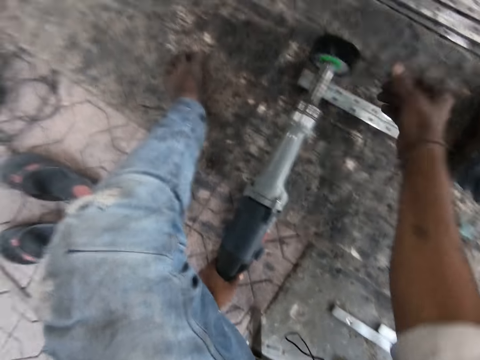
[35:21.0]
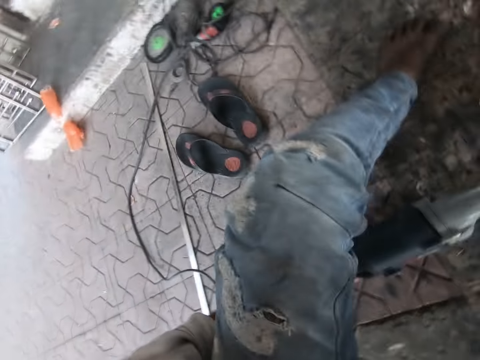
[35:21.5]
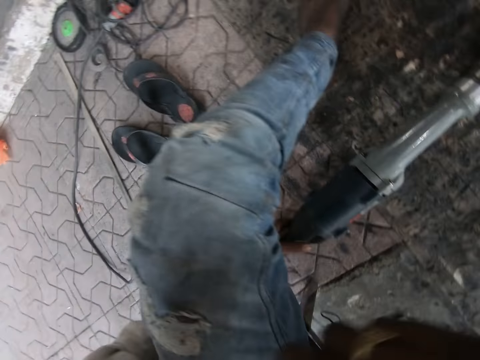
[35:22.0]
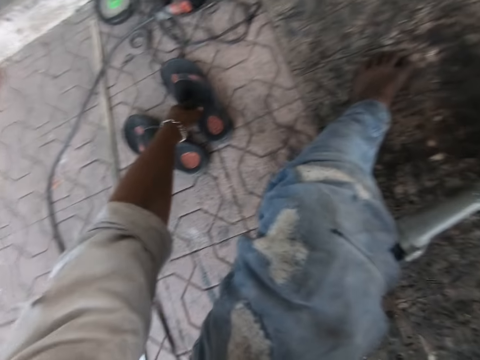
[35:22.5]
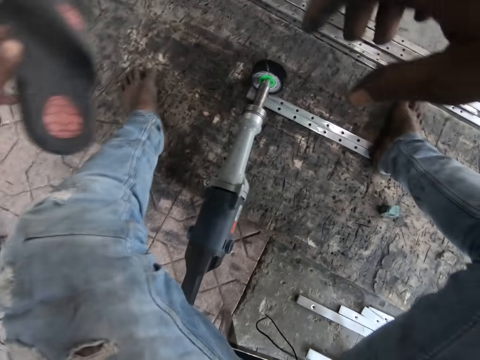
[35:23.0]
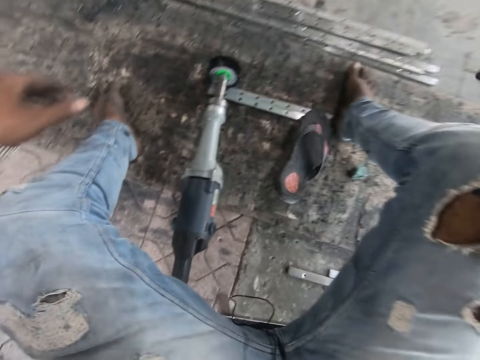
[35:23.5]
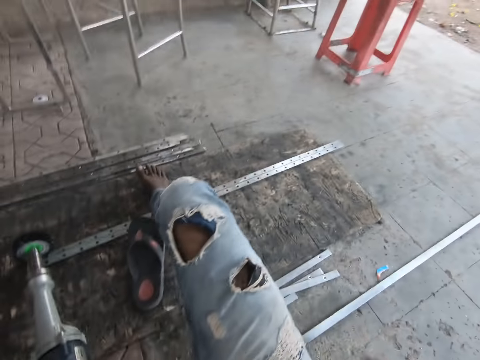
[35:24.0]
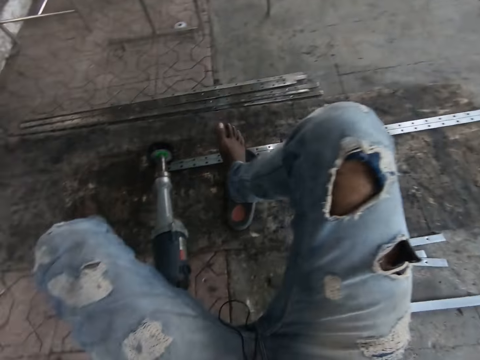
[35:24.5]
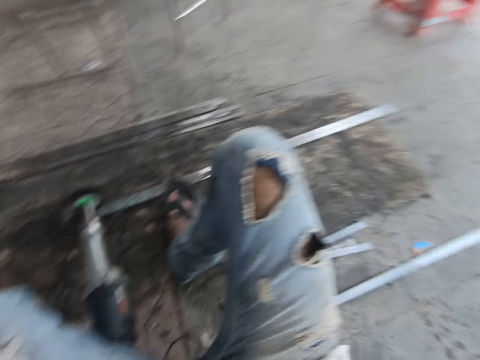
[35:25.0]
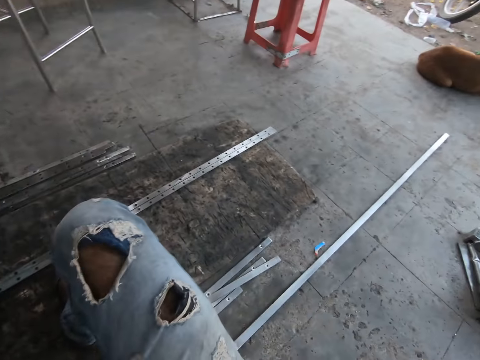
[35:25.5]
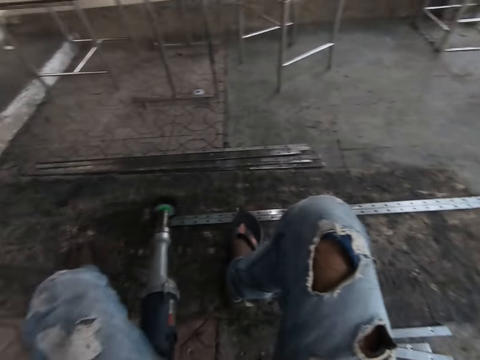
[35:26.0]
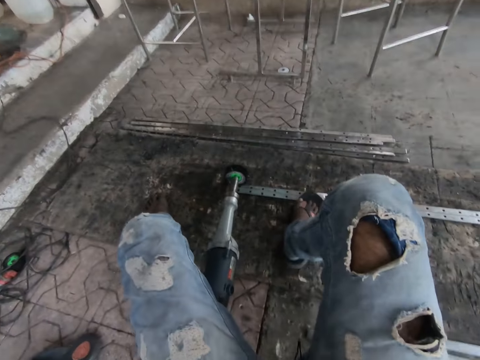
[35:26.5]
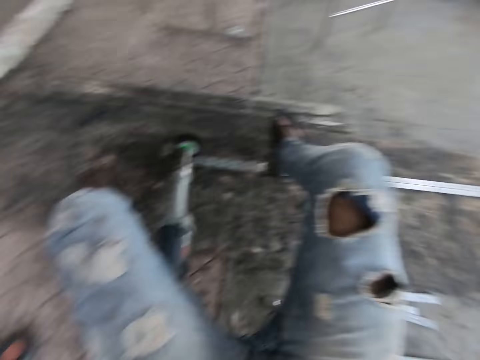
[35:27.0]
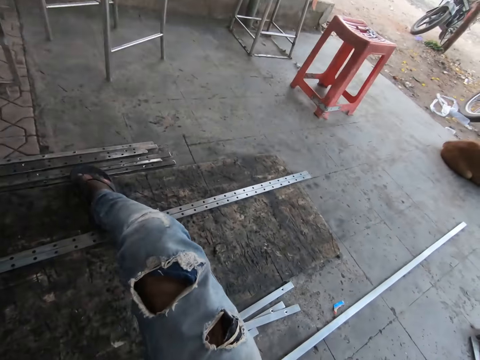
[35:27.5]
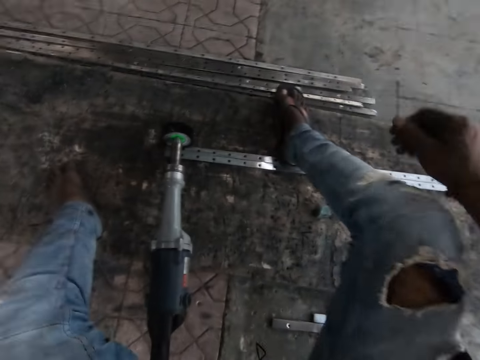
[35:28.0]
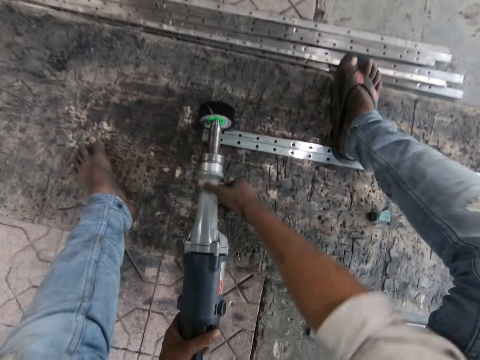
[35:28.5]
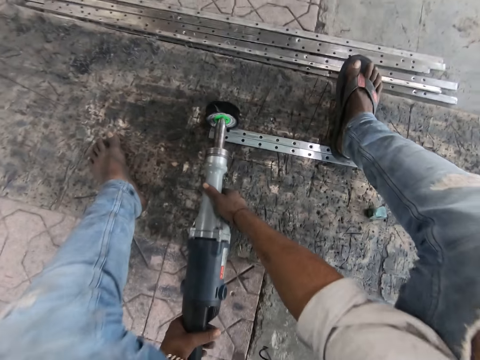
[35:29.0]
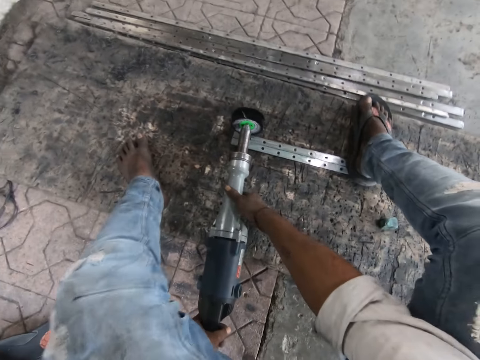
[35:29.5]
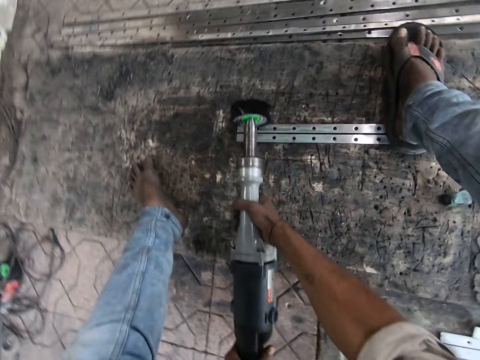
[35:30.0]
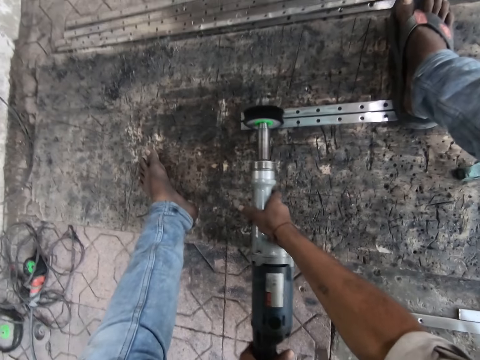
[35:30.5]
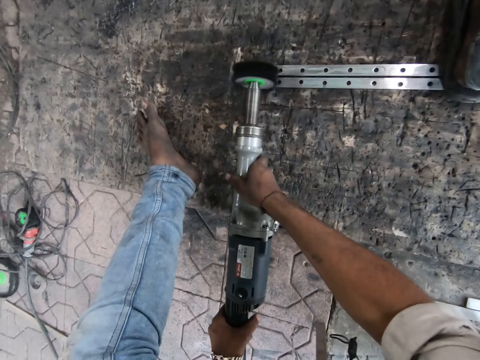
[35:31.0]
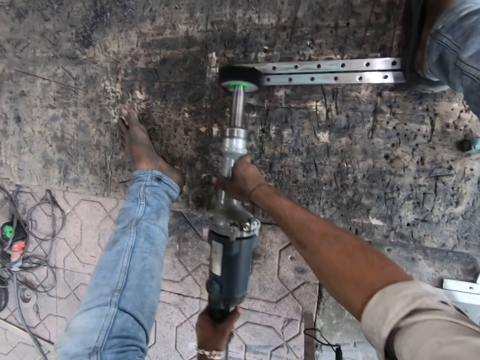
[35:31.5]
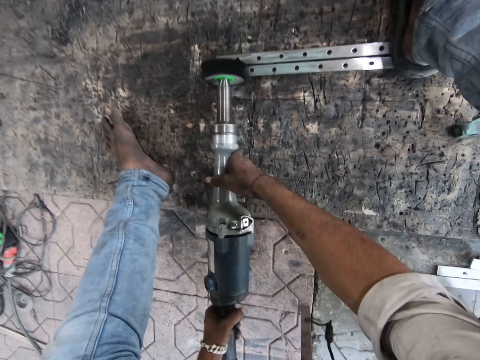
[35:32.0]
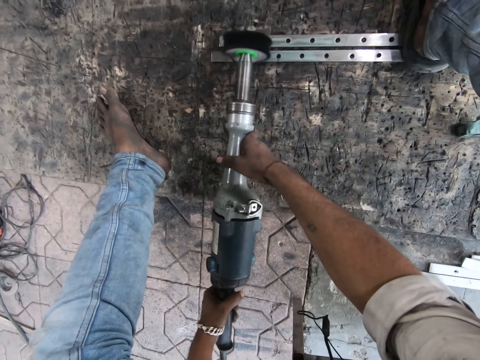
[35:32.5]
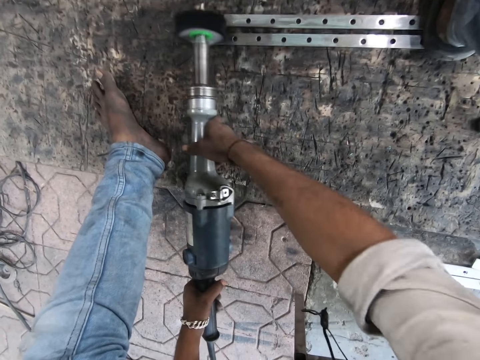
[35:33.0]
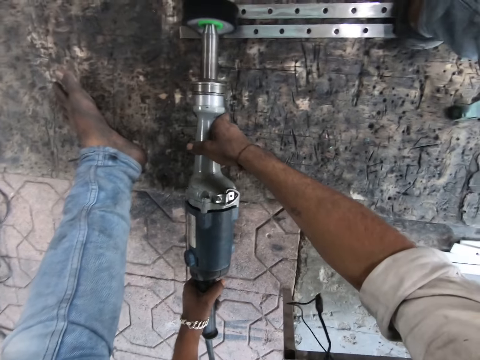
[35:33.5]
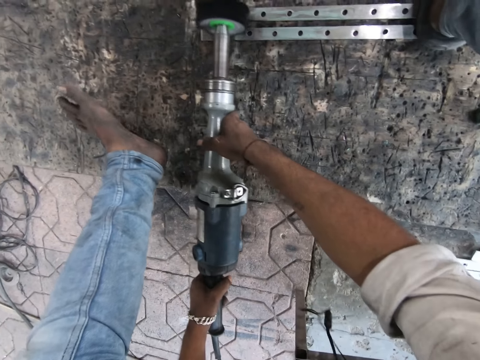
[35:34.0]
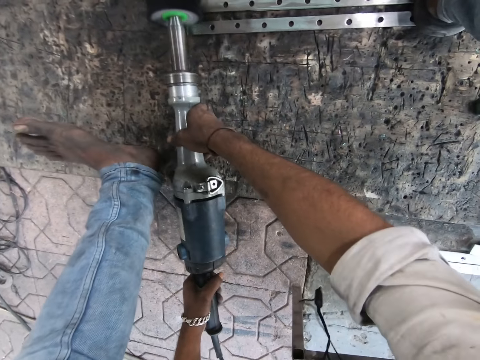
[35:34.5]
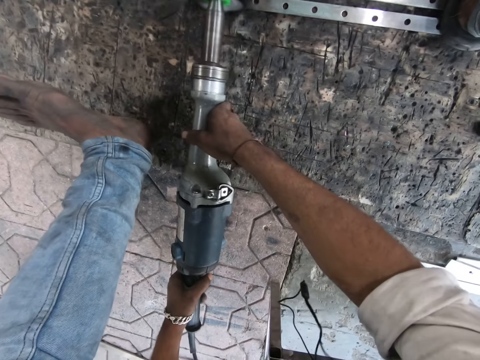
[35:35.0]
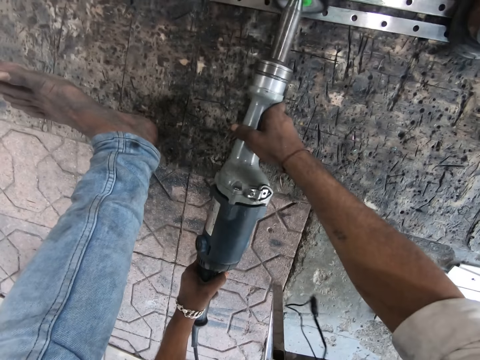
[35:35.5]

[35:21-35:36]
The camera wearer takes a slipper with his left hand. He drops the slipper on the ground. He wears the slipper. He steps on the metal rod. He picks up a grinder. He holds the straight grinder. He turns on the straight grinder. He polishes the metals with the straight grinder.

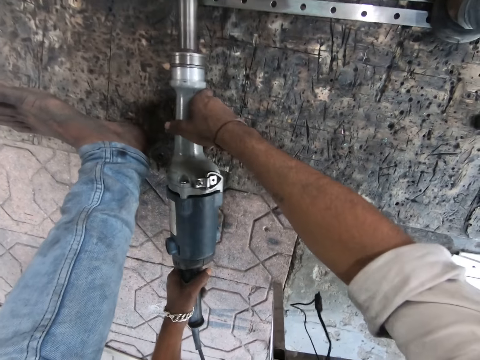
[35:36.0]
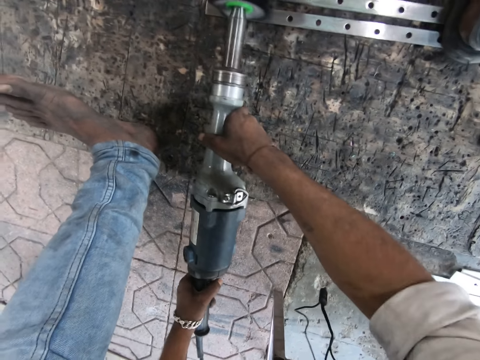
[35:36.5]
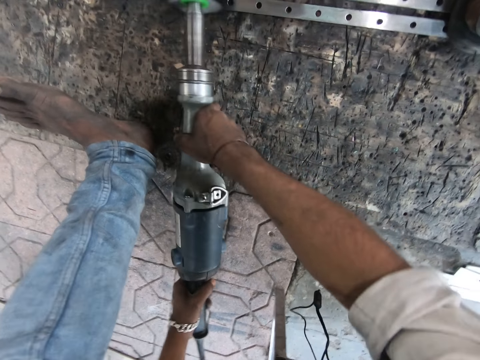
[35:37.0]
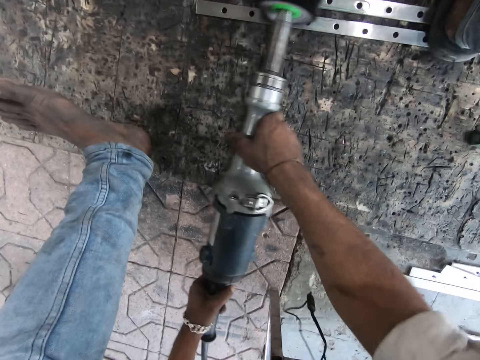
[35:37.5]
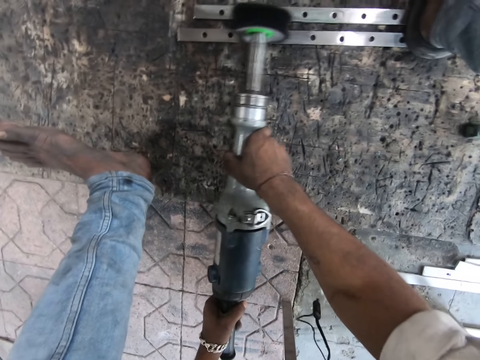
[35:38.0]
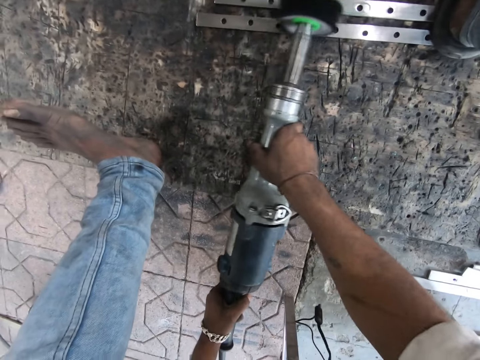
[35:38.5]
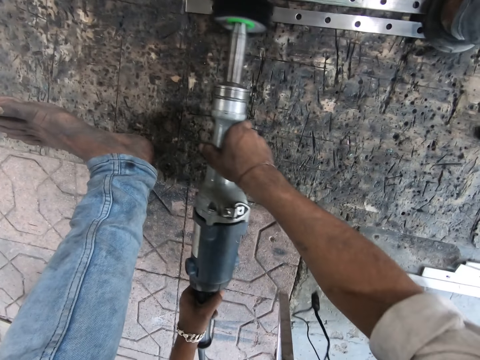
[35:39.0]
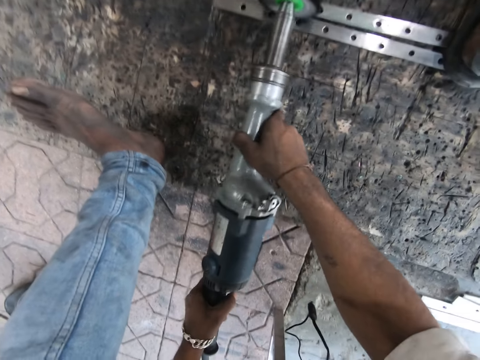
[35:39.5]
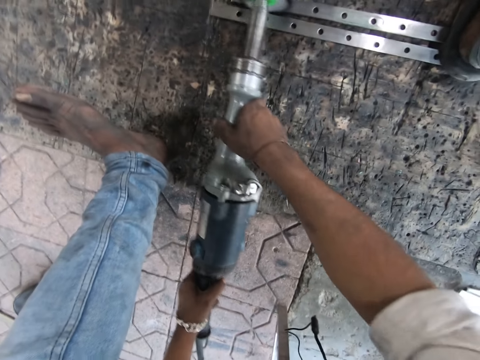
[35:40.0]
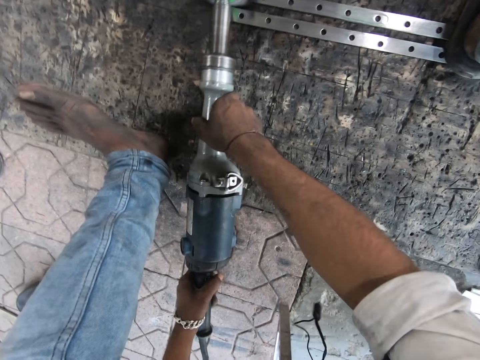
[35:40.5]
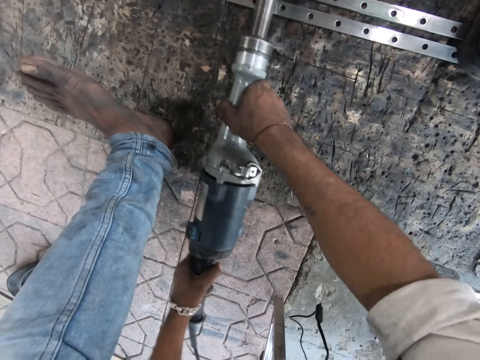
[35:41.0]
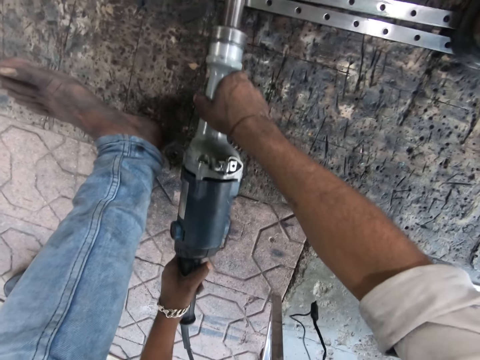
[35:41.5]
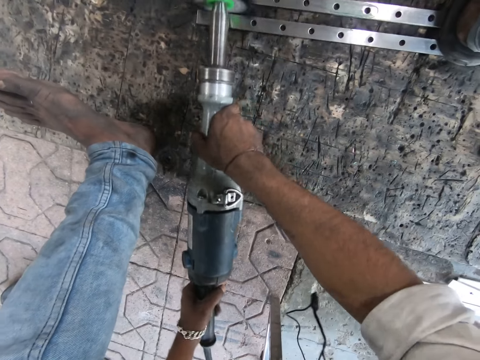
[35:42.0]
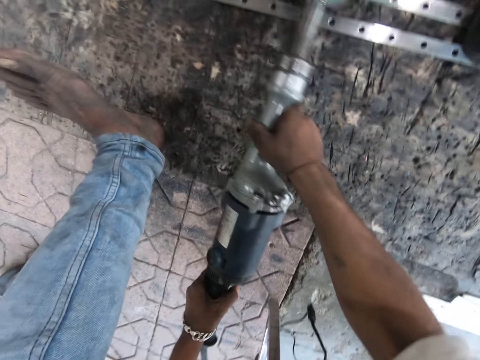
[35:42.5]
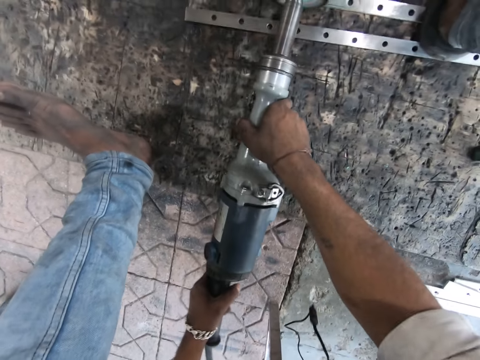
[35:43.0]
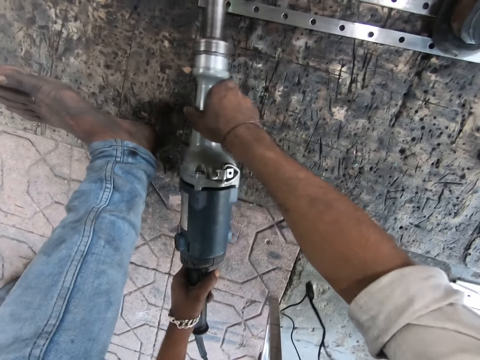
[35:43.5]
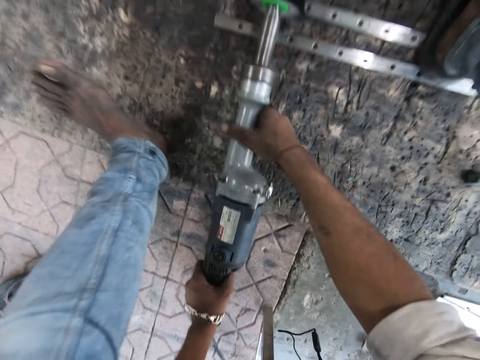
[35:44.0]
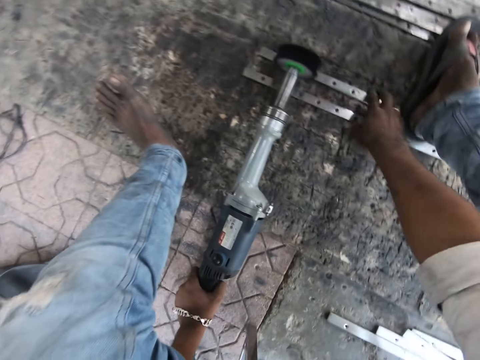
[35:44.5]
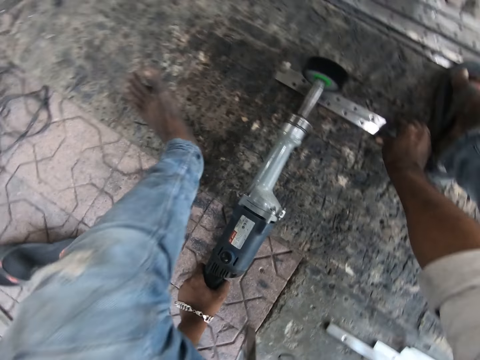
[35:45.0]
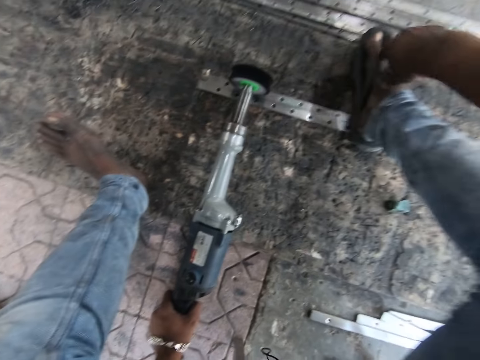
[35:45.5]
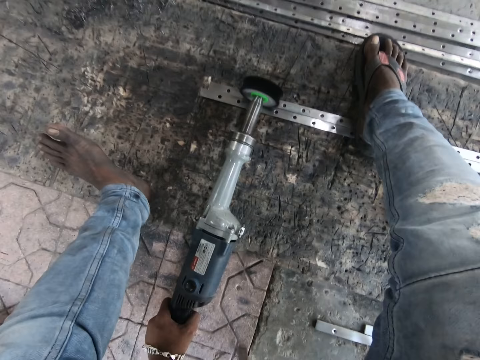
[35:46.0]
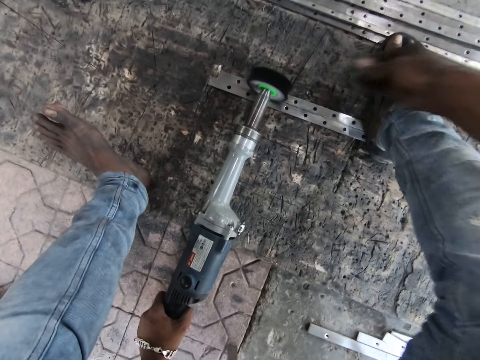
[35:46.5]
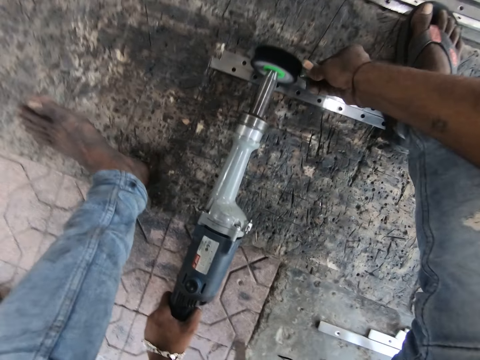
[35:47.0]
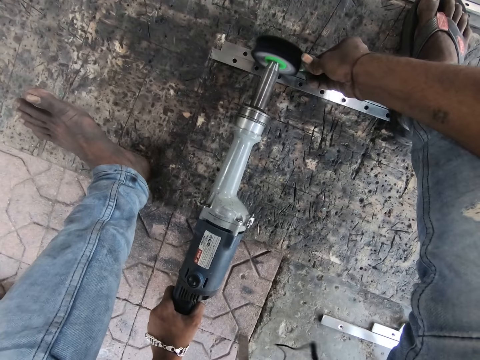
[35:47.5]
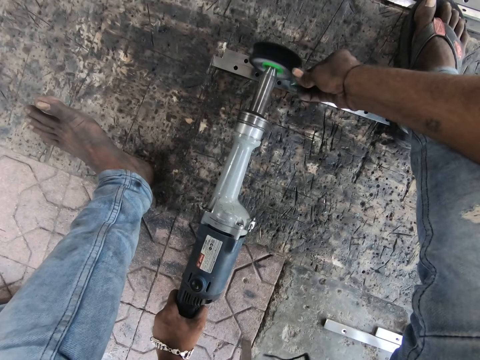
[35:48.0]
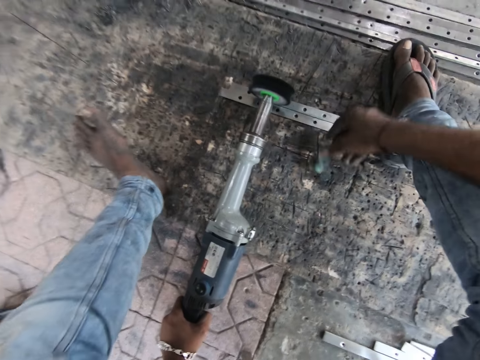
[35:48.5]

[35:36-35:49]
The camera wearer adjusts the metals on the floor. He joins the metal rod. He takes a metal piece on the floor with his right hand. He places the metal piece beside the straight grinder disc. He drops the metal piece.
